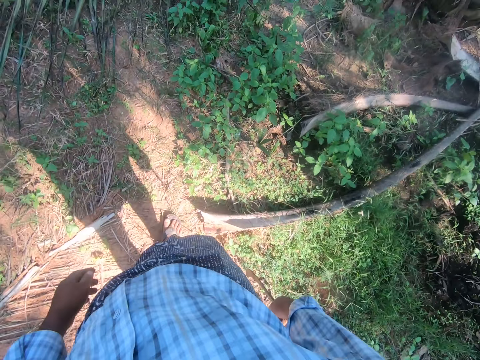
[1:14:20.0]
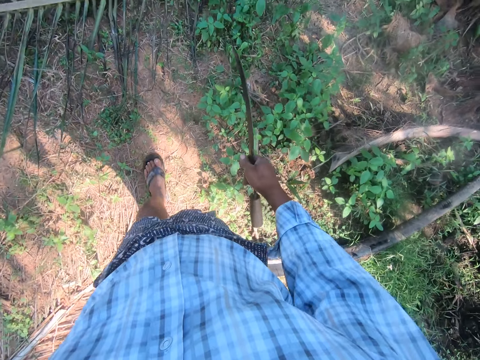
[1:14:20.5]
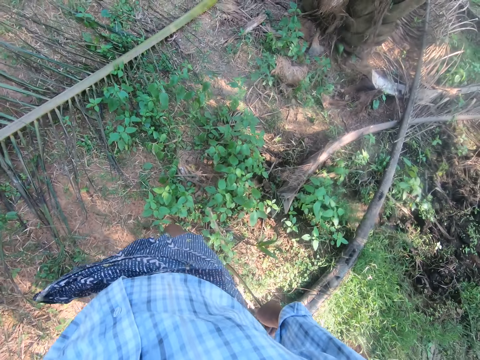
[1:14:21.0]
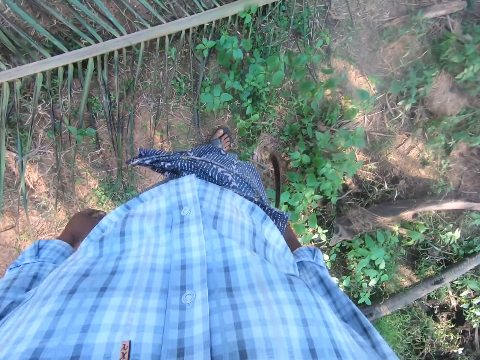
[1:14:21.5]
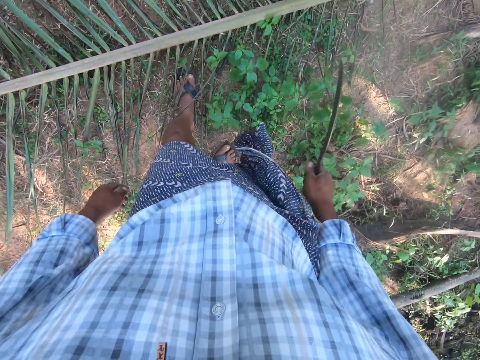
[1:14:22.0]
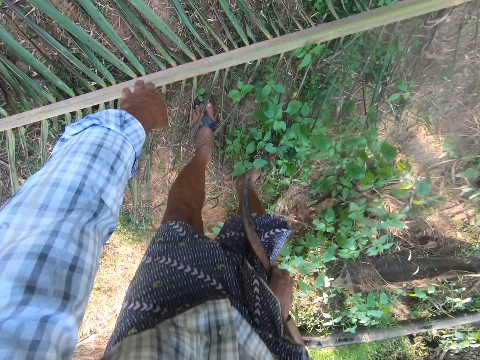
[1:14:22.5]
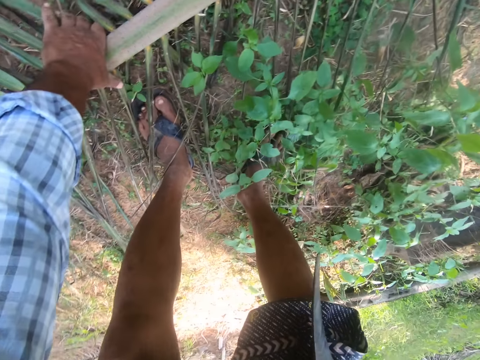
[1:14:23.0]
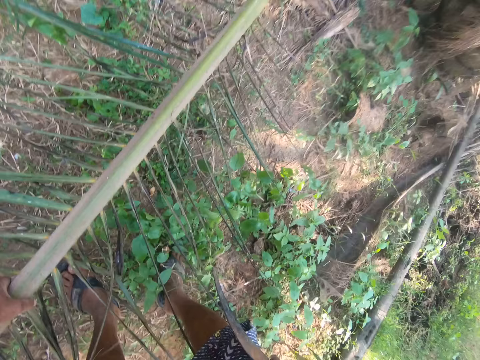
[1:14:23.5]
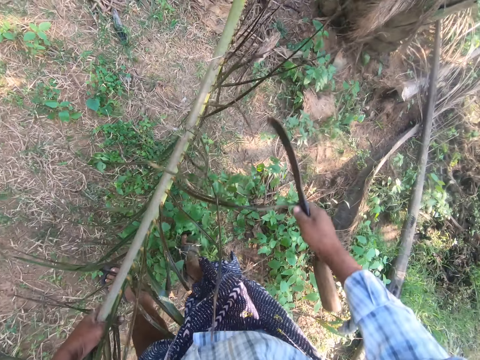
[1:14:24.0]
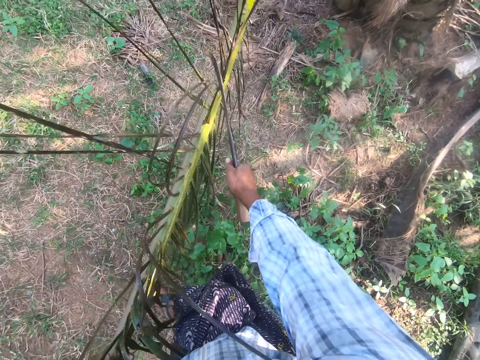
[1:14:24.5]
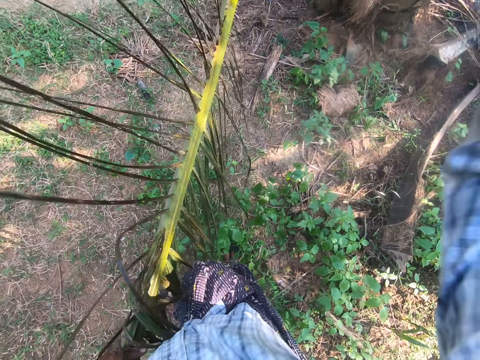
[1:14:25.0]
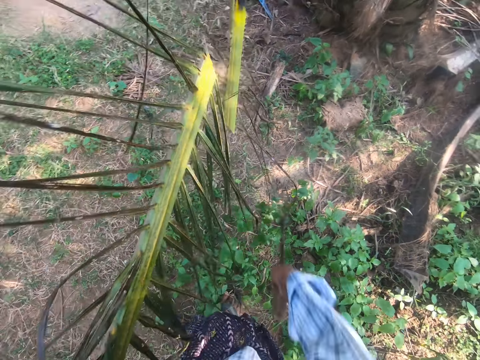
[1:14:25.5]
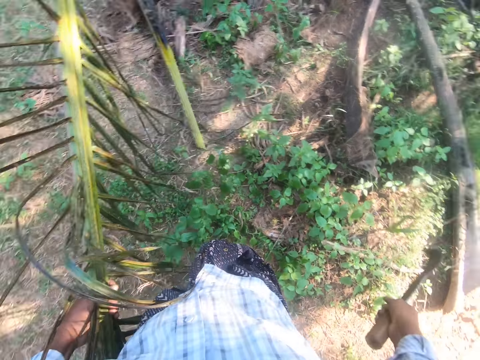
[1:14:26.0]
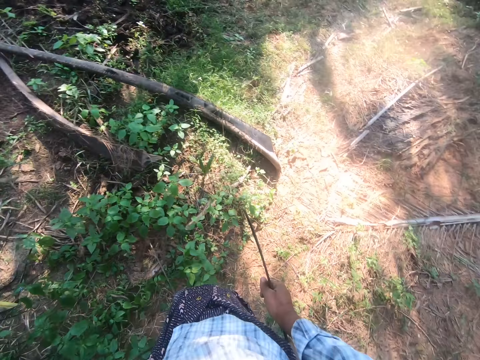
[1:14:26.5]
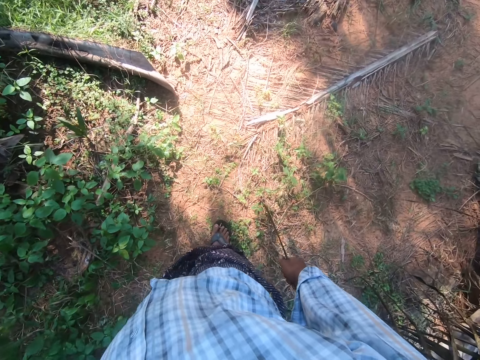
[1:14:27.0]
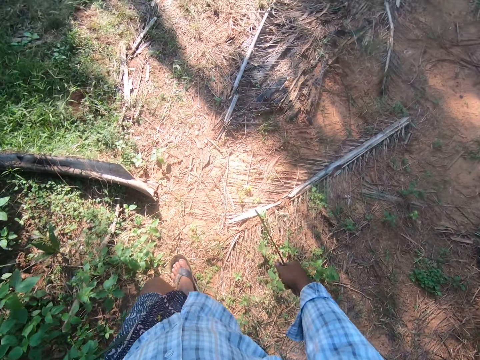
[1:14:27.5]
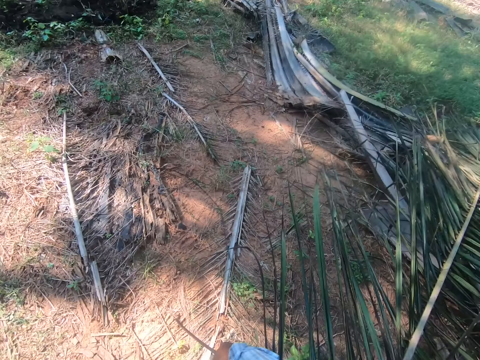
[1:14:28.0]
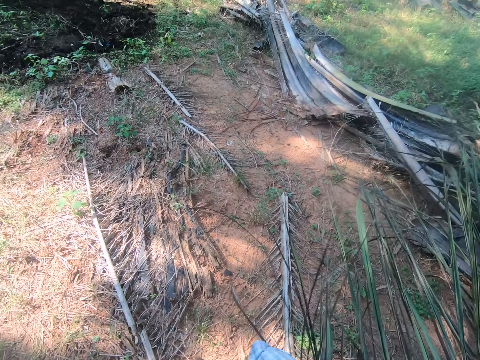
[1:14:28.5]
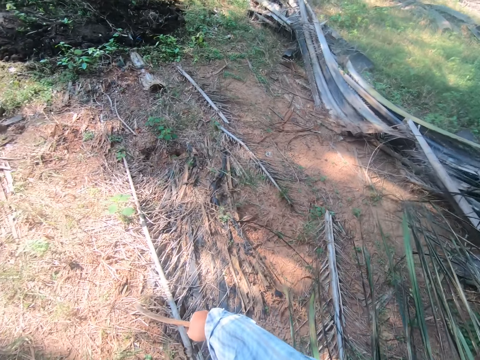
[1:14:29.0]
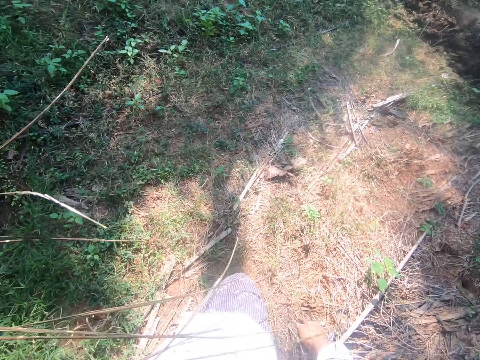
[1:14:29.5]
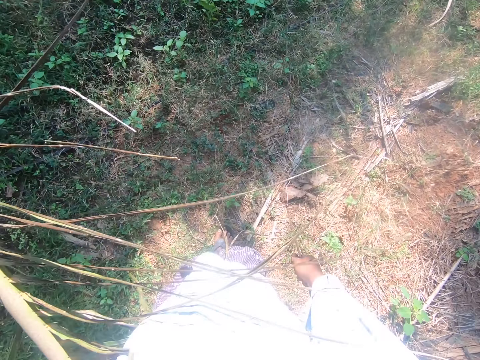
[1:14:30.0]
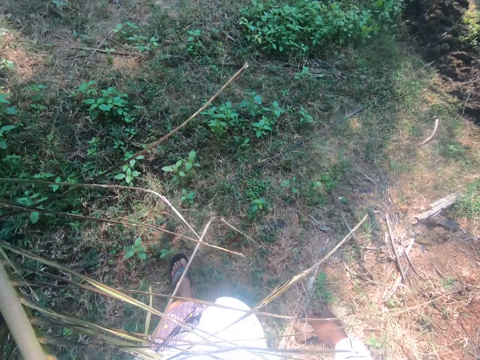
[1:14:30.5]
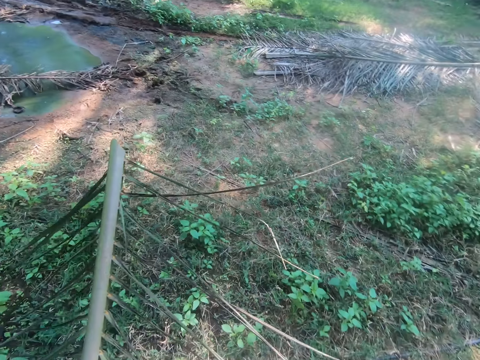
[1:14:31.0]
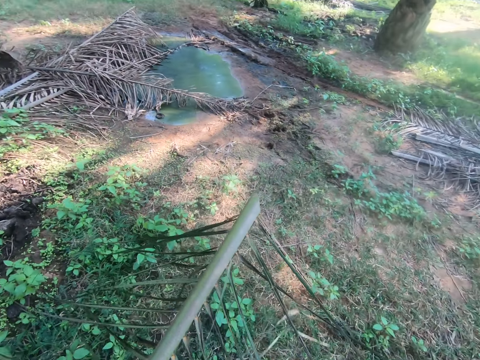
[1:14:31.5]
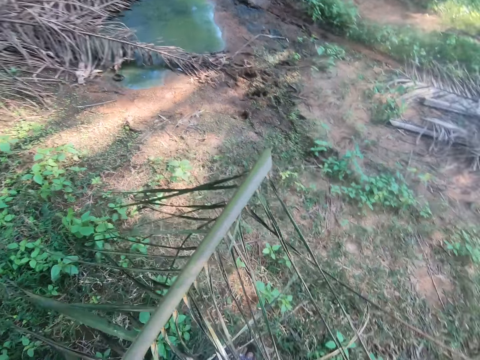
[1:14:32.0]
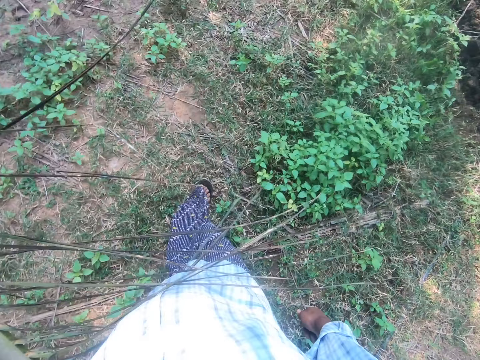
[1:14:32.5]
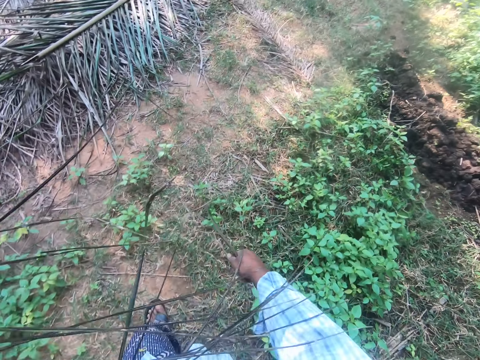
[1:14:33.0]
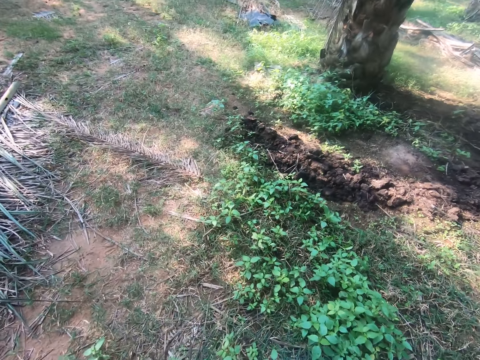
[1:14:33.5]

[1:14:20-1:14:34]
The camera wearer picks up another palm frond or palm branch with his left hand. He hits the panga on the palm branch. He cuts the palm frond with the sickle or panga in his right hand. He walks around. He carries one end of the palm frond in his left hand.

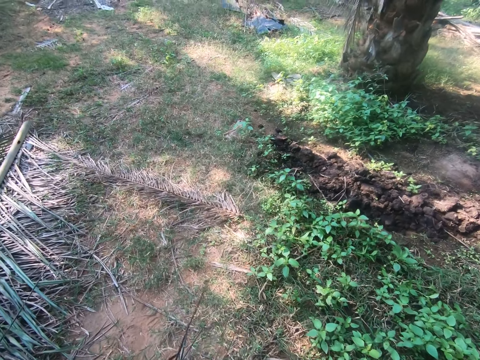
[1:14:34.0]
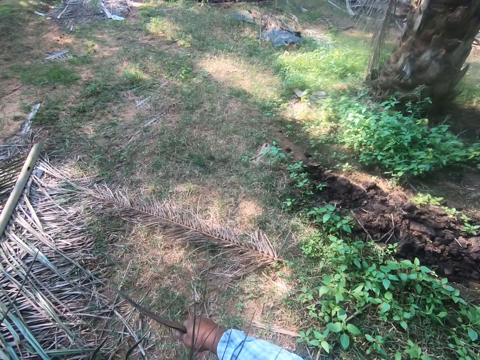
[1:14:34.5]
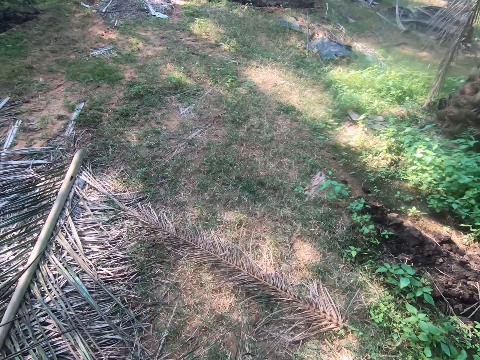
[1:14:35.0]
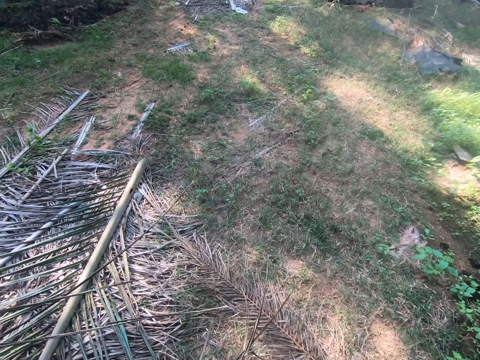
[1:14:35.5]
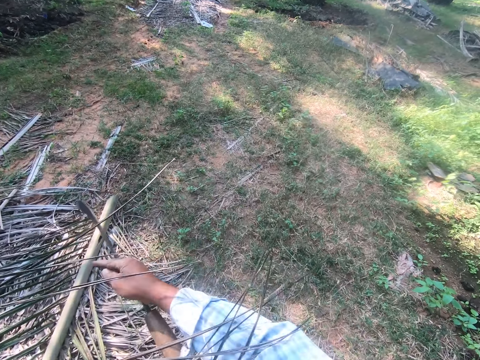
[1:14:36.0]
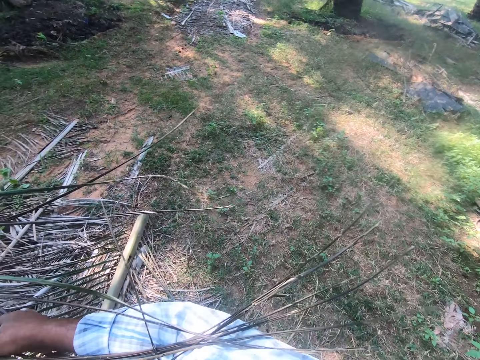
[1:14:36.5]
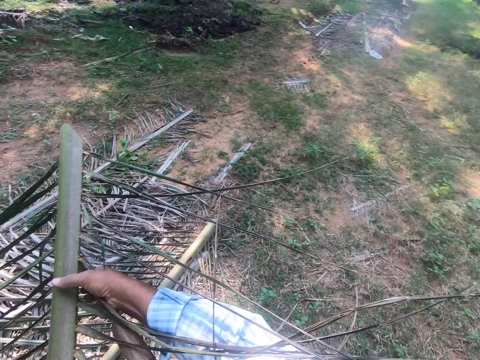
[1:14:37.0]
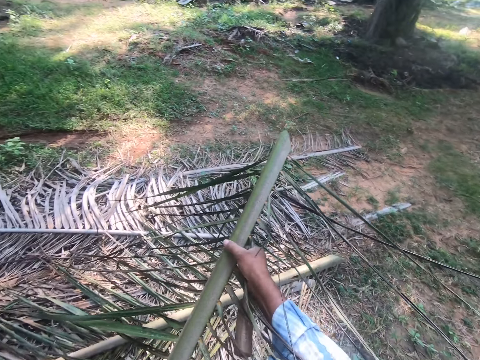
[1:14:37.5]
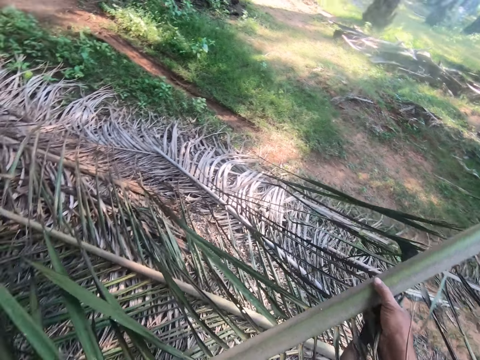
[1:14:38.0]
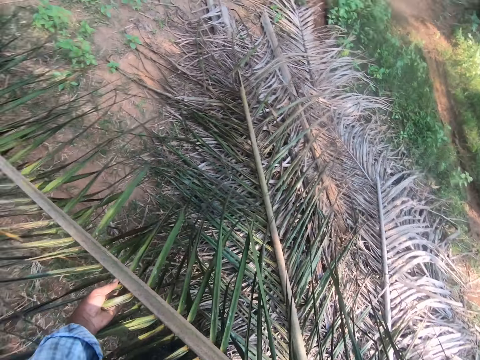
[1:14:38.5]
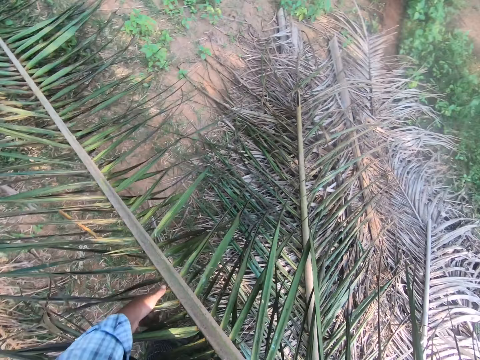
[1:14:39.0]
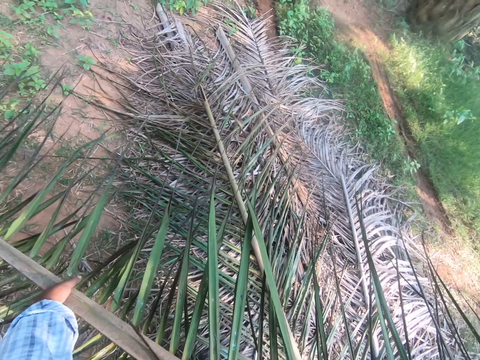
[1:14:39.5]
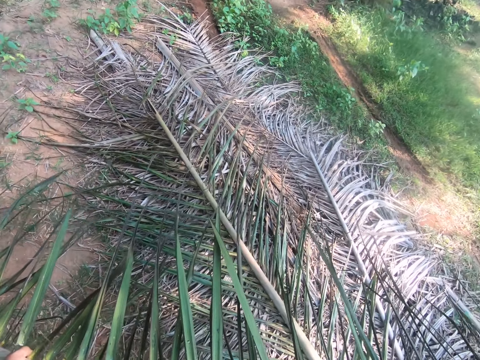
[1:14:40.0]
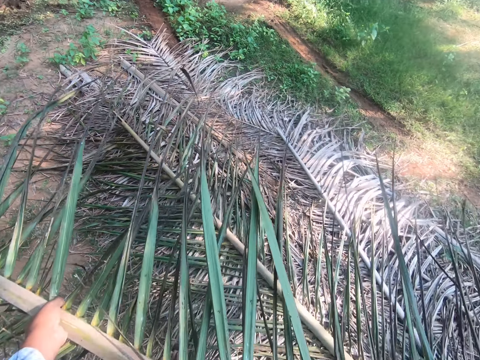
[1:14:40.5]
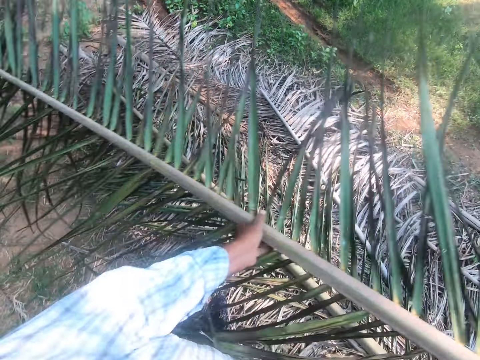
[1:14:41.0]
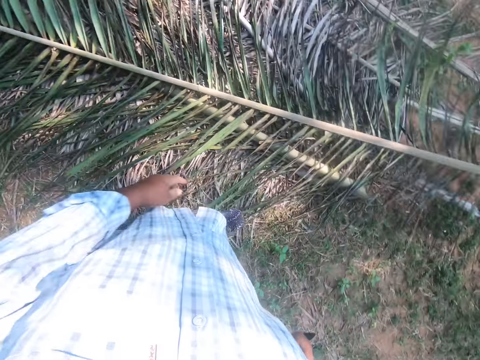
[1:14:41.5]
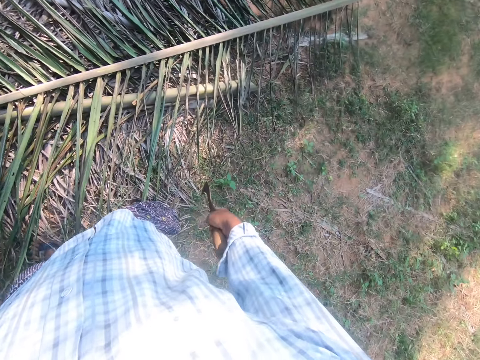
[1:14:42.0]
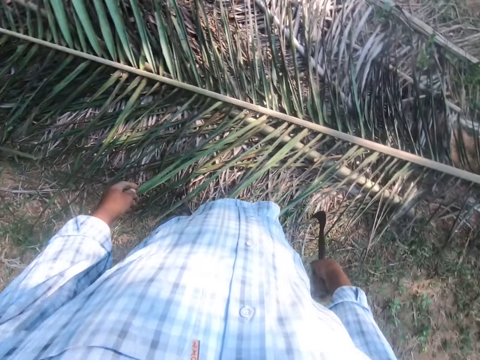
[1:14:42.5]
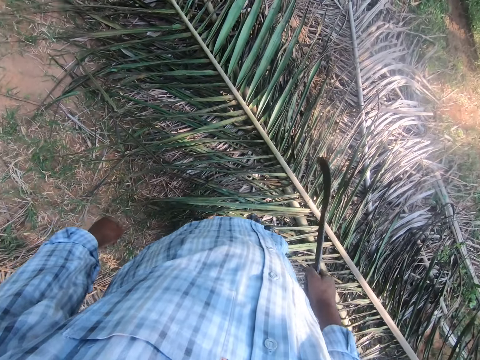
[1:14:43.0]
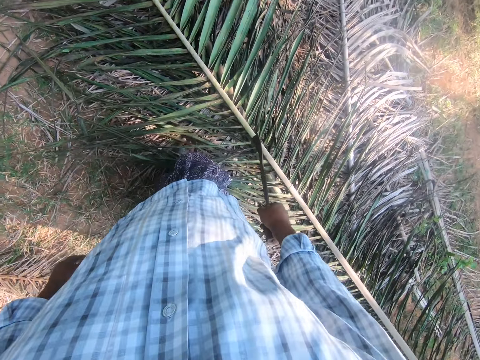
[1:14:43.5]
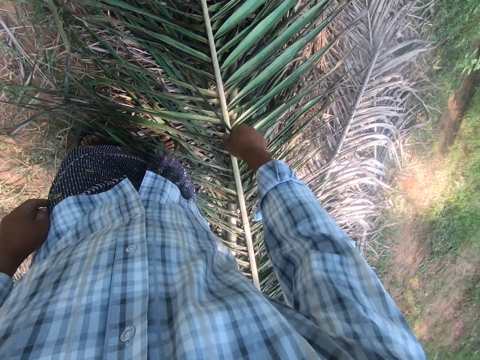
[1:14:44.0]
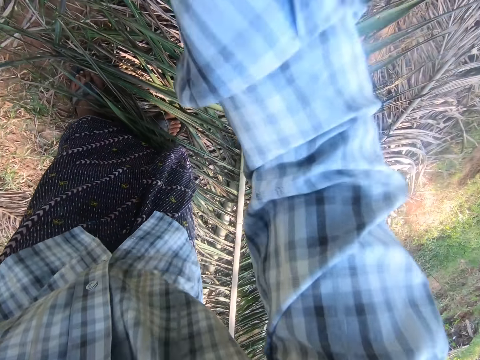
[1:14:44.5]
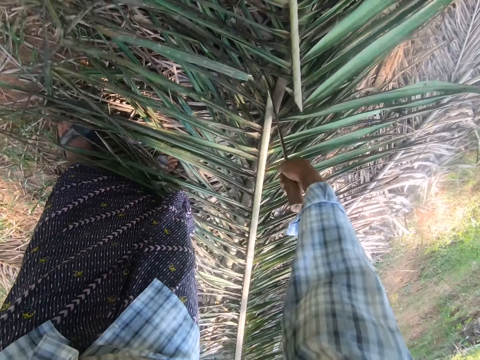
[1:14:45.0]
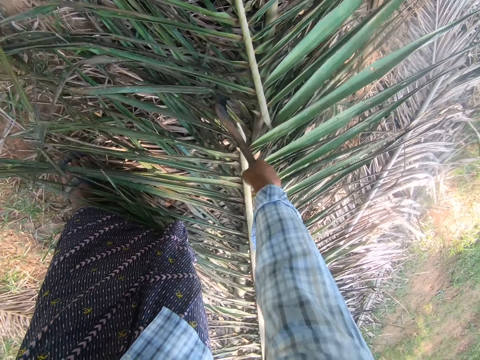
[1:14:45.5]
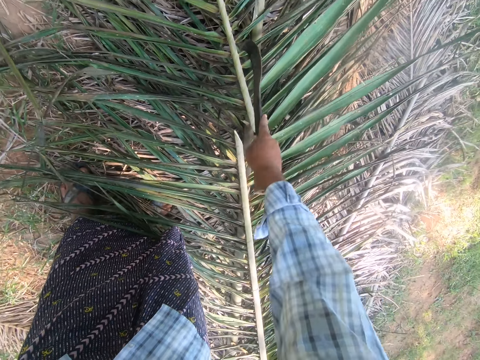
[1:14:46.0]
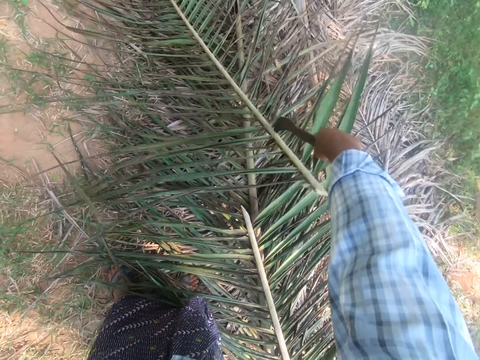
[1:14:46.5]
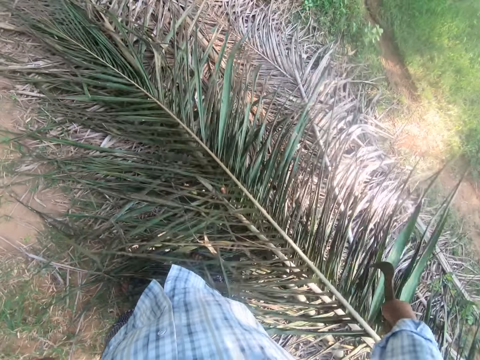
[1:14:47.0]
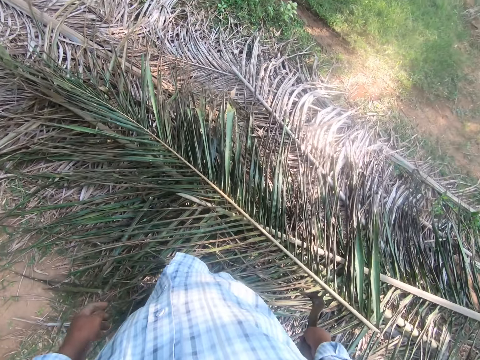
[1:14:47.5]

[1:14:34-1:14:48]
The camera wearer passes the branch or palm frond to the right hand. He moves the palm branch and lifts the palm branch. He drops the palm frond on the pile of palm fronds with both hands. He steps forward. He cuts the palm frond with the sickle in his right hand. He drags one end of the palm frond with his sickle on top of the other pile of palm fronds.
